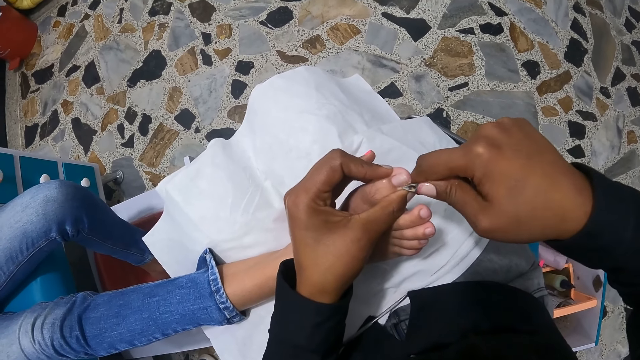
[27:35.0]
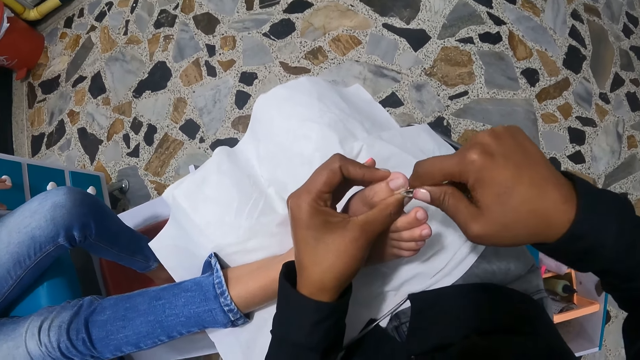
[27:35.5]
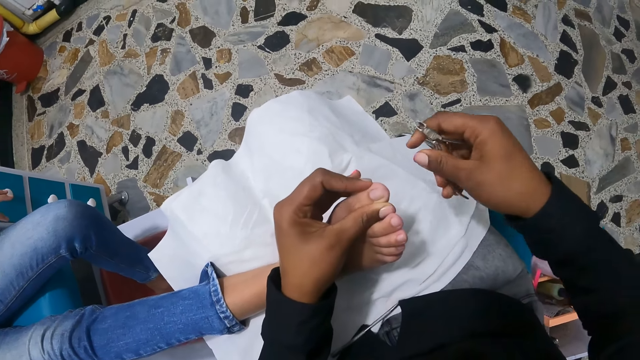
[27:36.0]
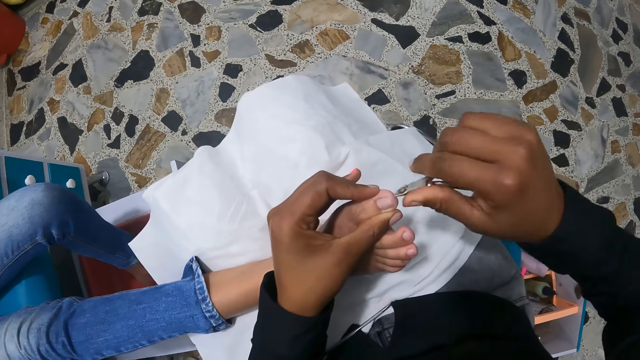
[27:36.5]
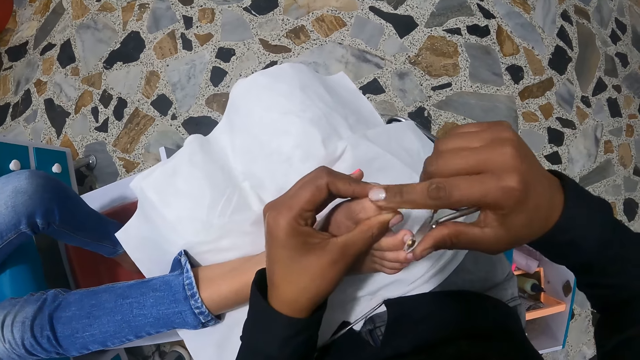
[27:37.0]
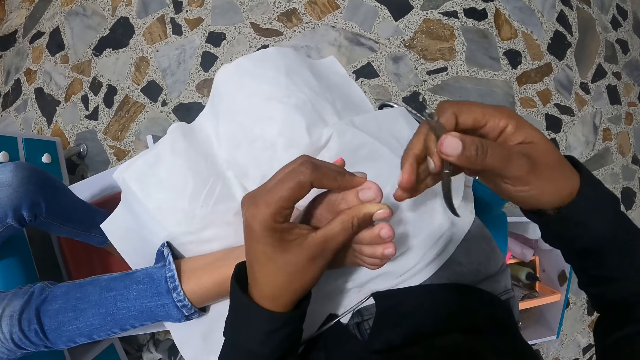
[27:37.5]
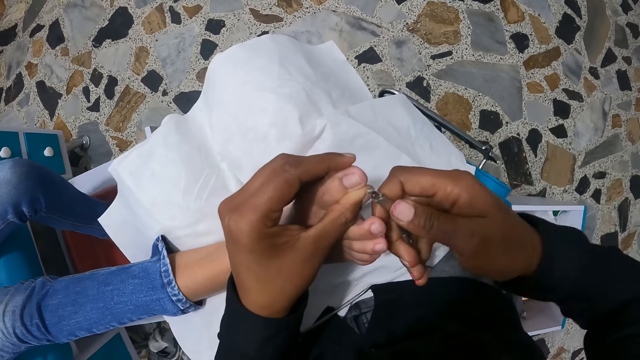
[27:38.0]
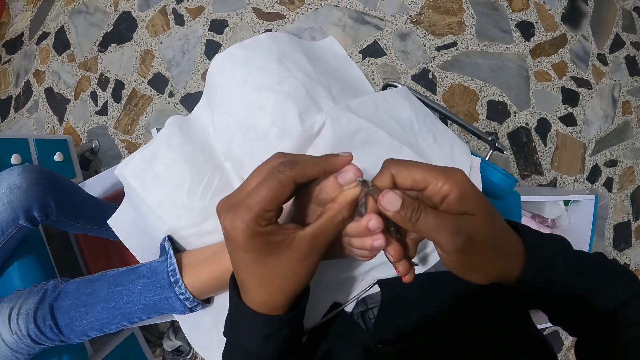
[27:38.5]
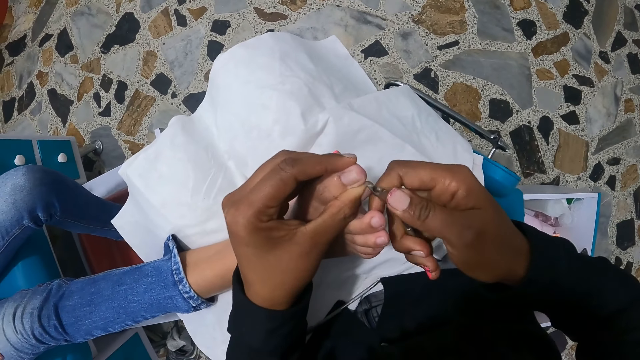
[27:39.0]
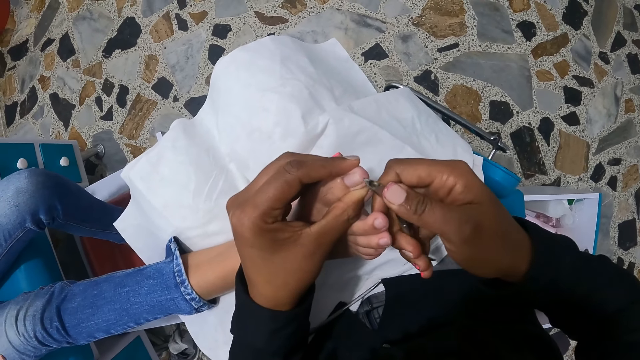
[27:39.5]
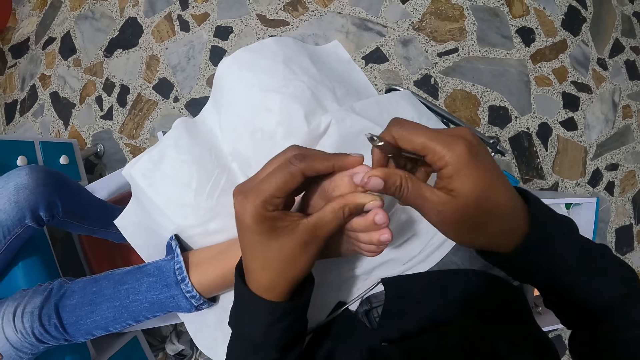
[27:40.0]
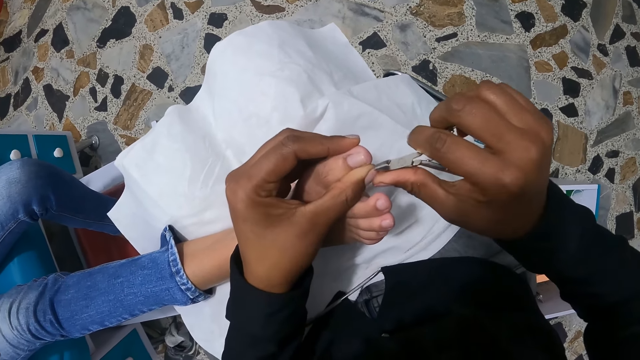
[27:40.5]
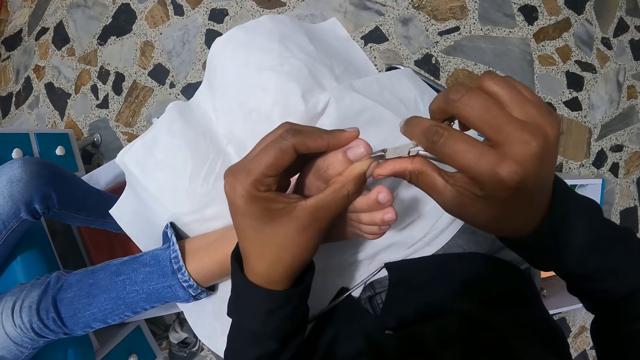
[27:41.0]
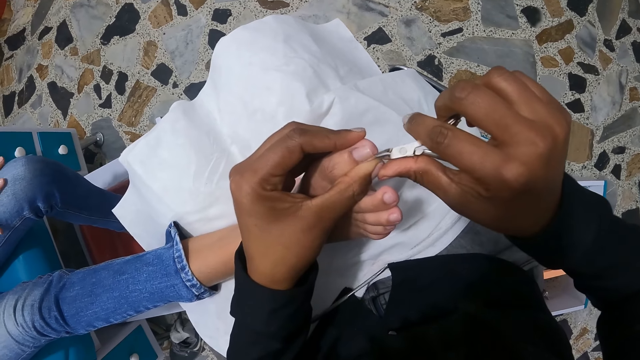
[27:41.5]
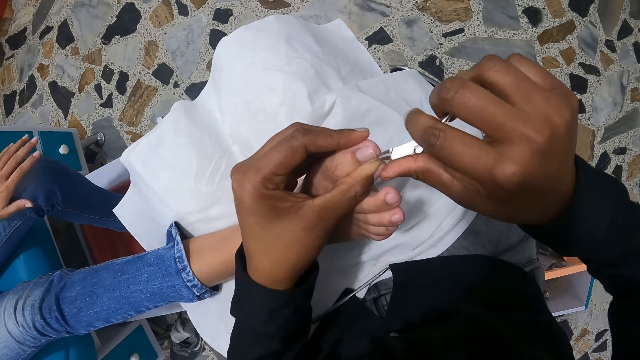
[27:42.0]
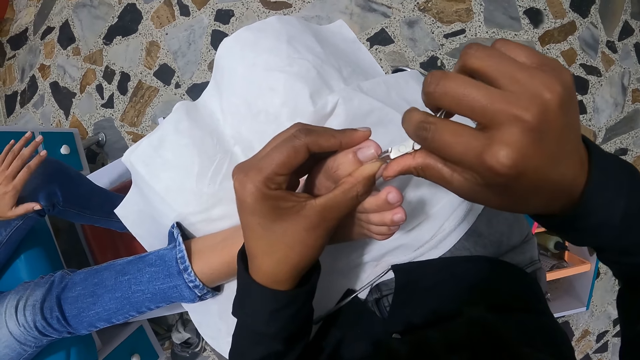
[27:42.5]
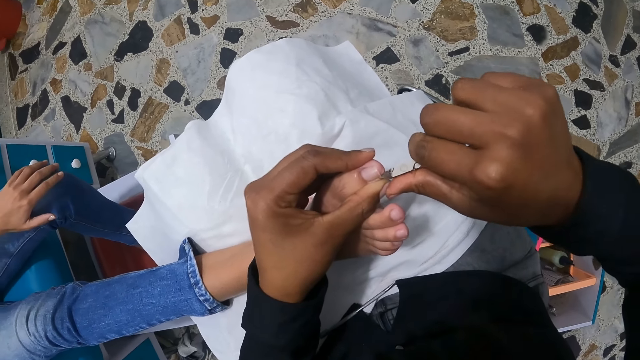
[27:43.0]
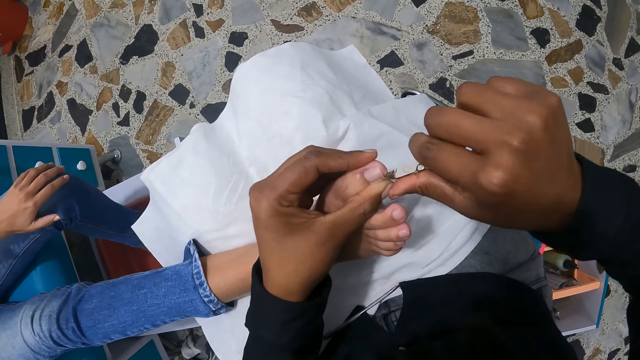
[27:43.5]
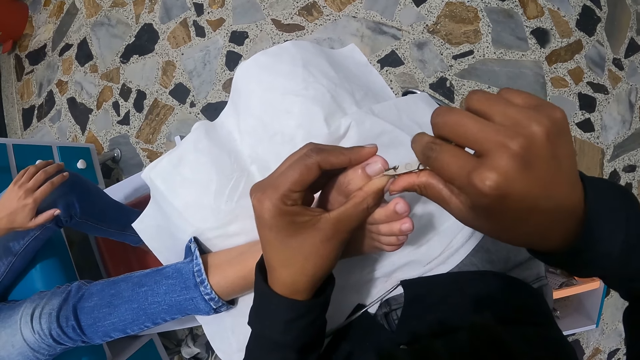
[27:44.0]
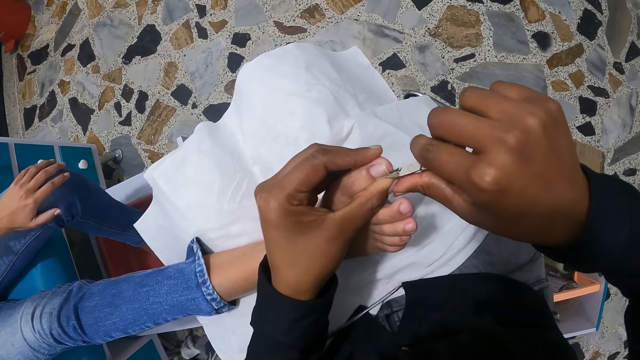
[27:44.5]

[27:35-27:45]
The camera wearer rubs the big right toe of the woman with her right thumb. She trims the big right toe nail of the woman with the nail nippers in her right hand. She rubs the big right toe of the woman with her right index finger. She trims the big right toe nail of the woman with the nail nippers in her right hand. She rubs the big right toe of the woman with her right thumb. She trims the big right toe nail of the woman with the nail nippers in her right hand. The woman rubs her left lap with her left hand.

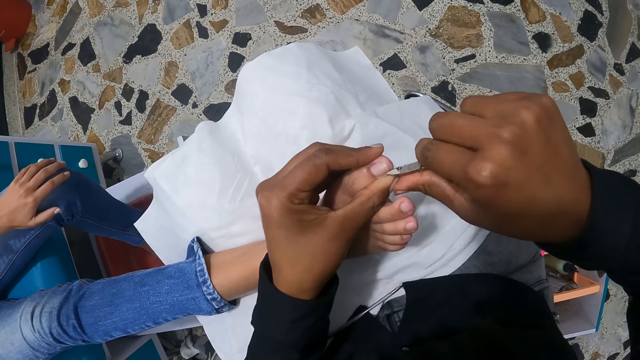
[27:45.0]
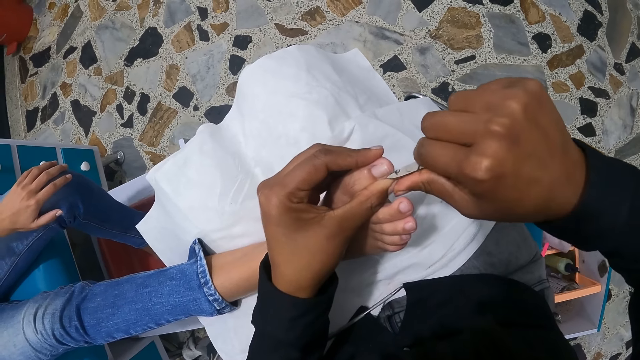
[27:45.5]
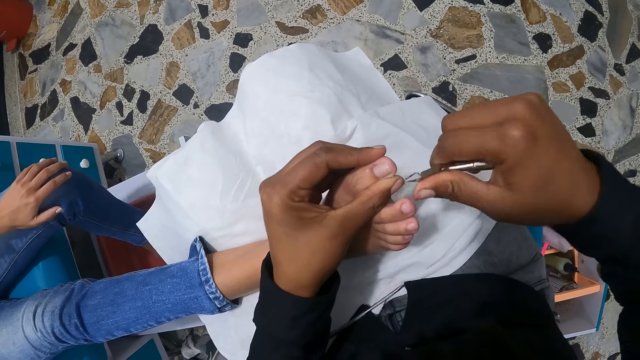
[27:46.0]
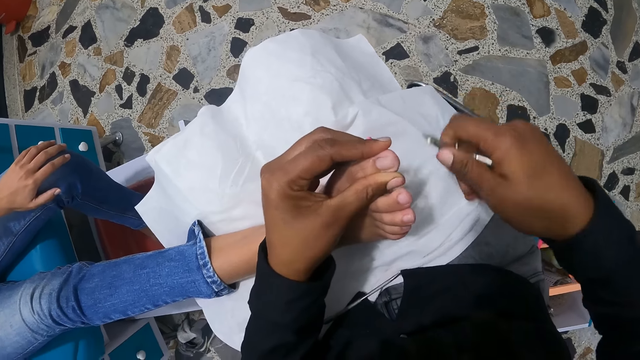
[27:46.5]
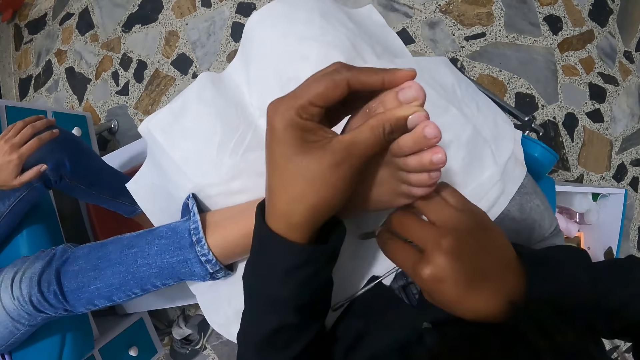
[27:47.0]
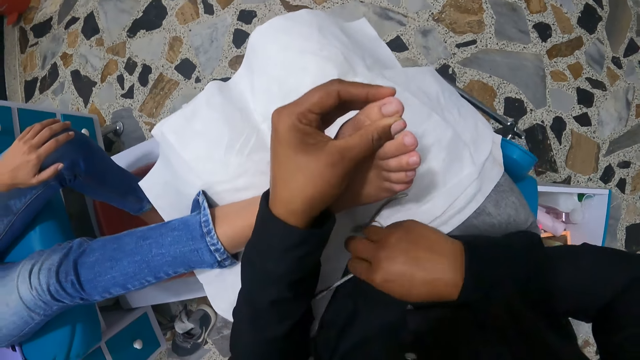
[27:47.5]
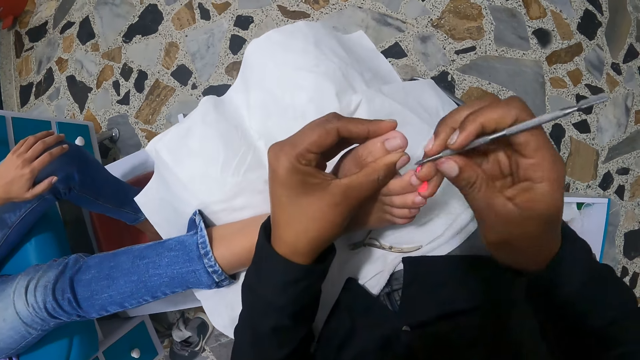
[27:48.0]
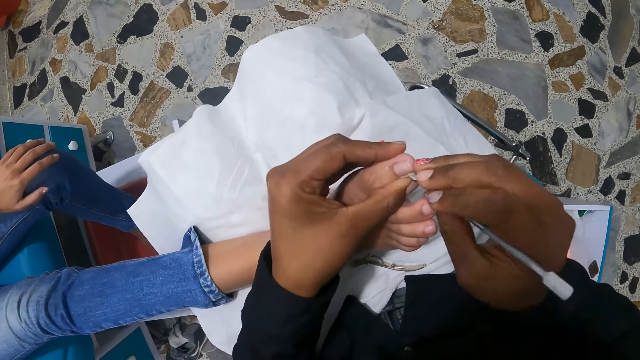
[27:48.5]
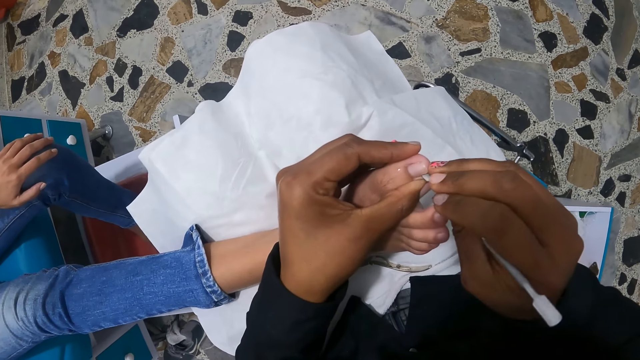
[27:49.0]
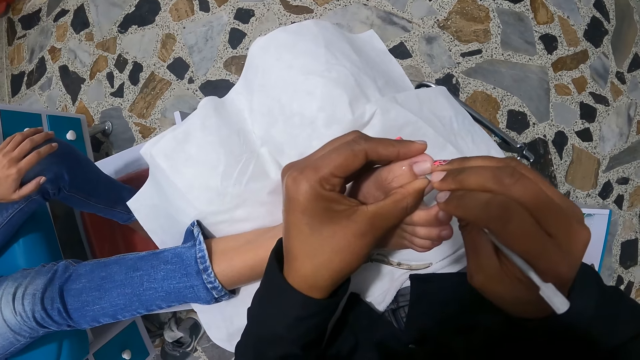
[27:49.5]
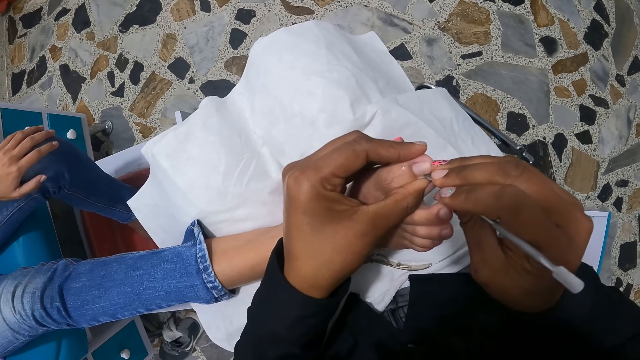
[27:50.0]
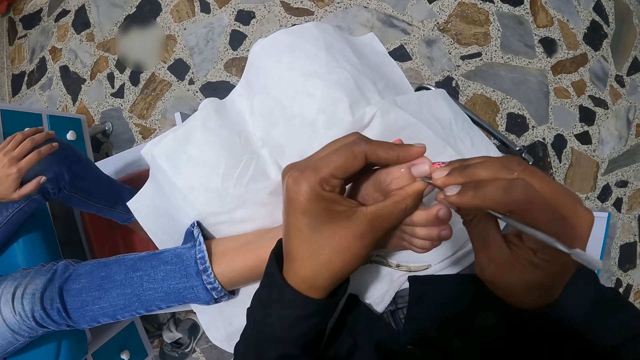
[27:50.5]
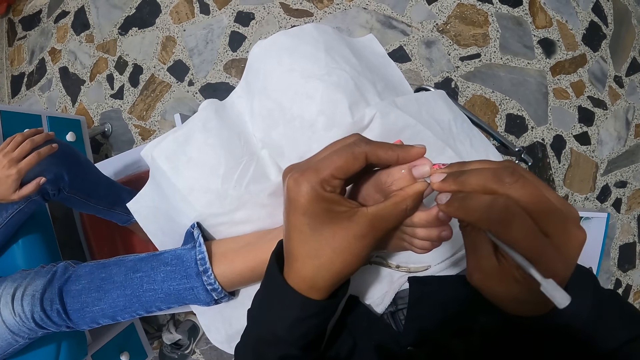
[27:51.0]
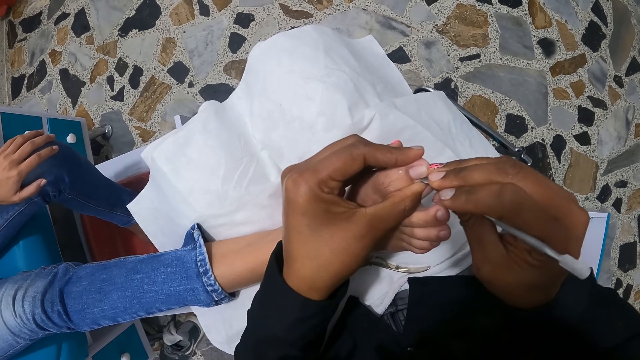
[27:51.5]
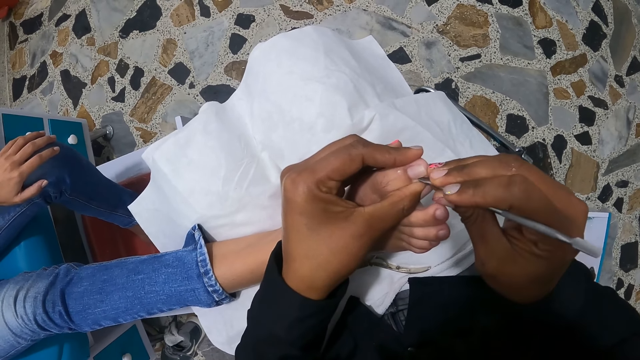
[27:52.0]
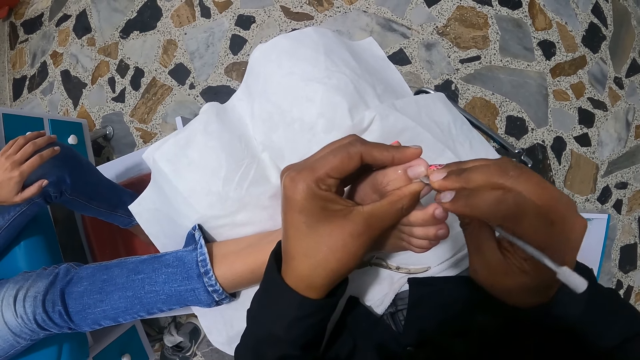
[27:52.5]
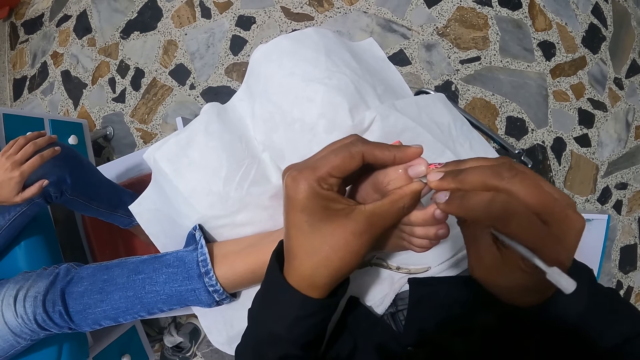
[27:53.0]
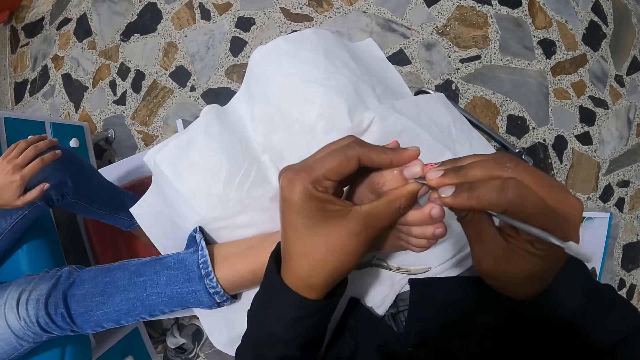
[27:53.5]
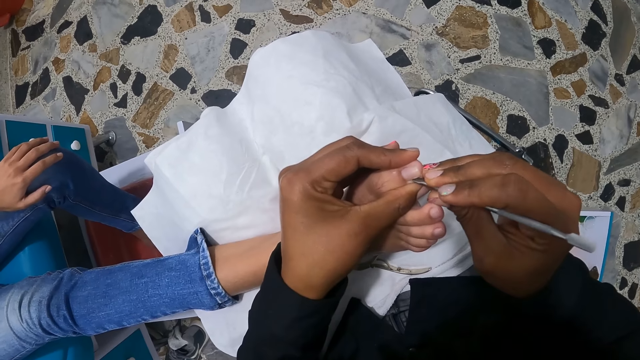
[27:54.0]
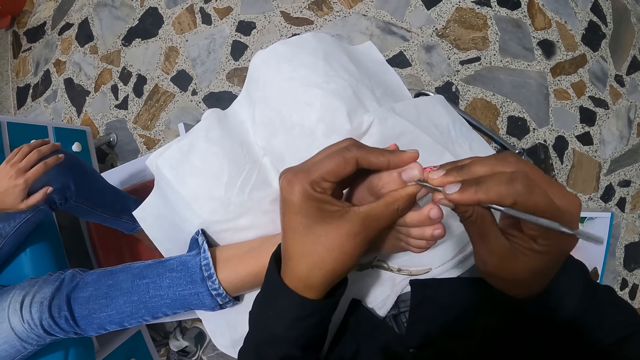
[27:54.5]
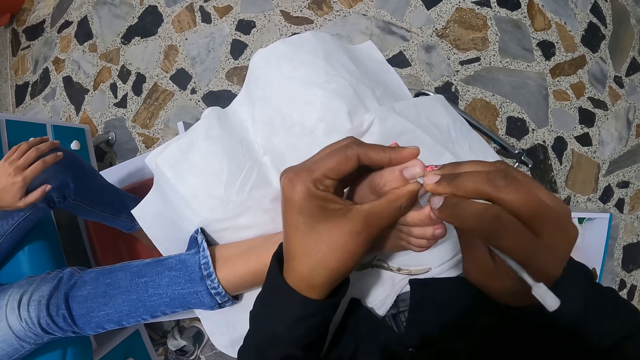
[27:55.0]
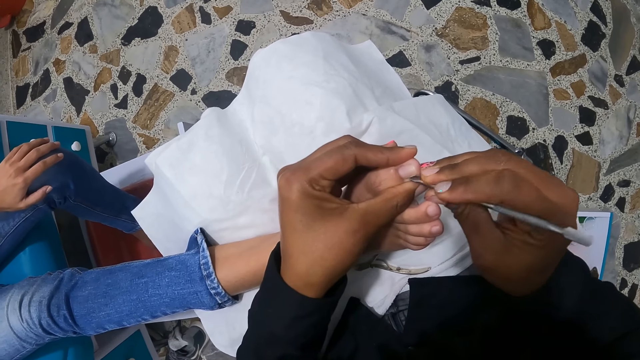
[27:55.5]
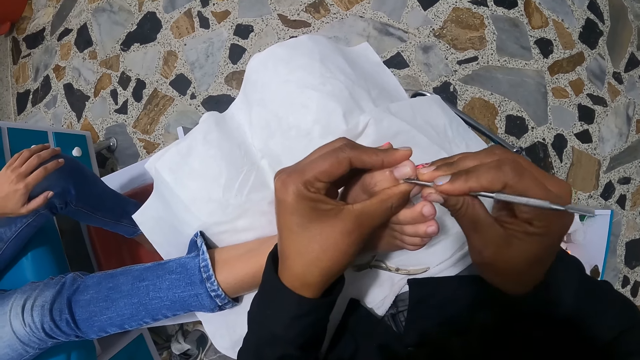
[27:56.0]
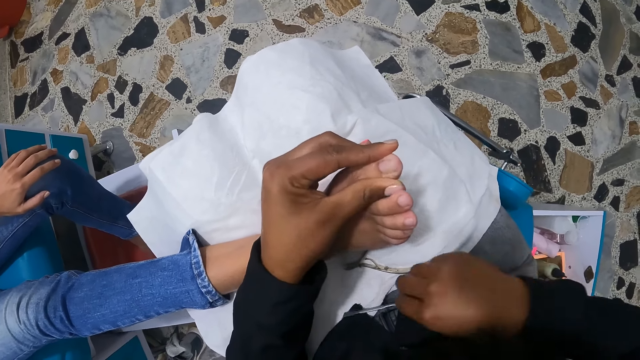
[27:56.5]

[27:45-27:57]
The camera wearer rubs the big right toe of the woman with her right thumb. She drops her nail nippers on her lap with her right hand. She picks up the cuticle pusher or cuticle nail pusher from her lap with her right hand. She files the big right toe of the woman with the cuticle pusher in her right hand. She cuts the nail with the cuticle nail pusher. She drops the cuticle pusher on her lap with her right hand.
